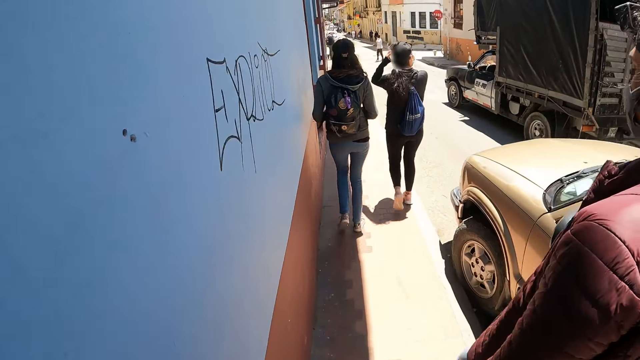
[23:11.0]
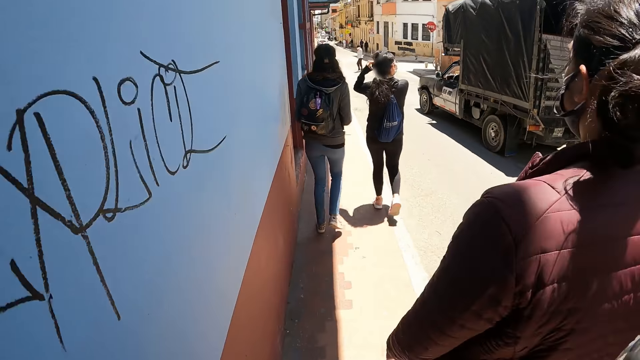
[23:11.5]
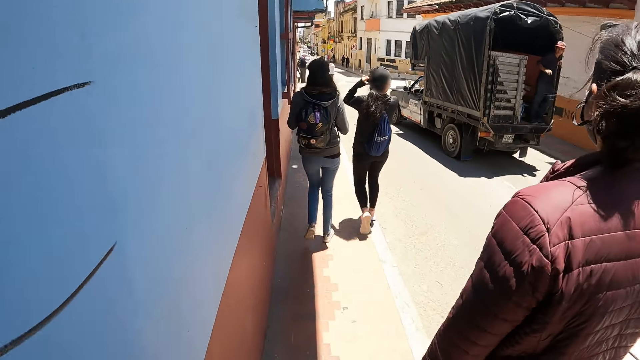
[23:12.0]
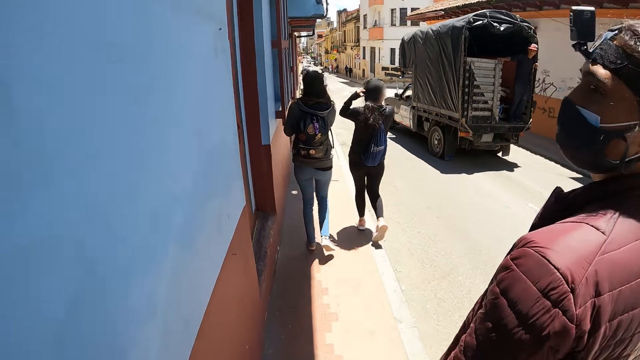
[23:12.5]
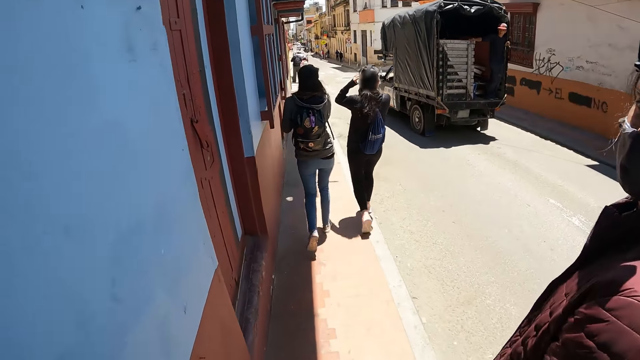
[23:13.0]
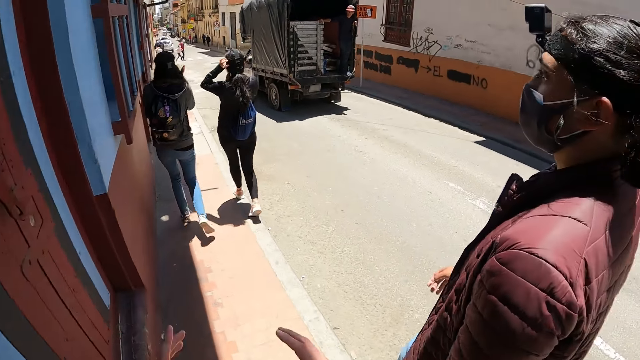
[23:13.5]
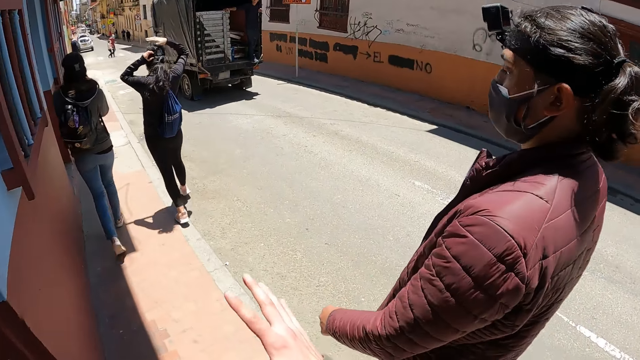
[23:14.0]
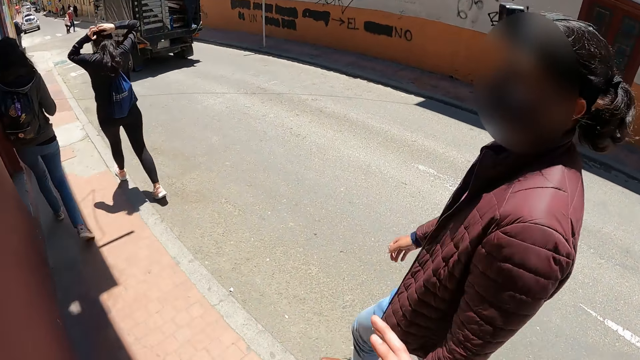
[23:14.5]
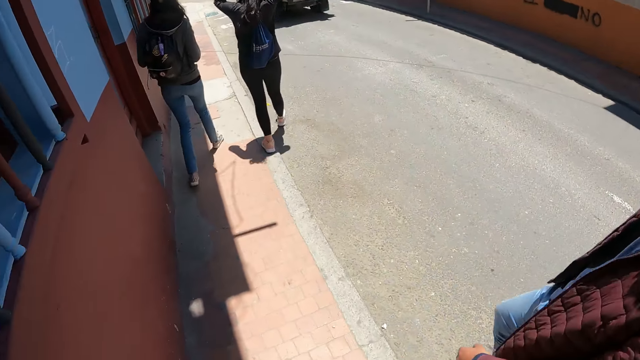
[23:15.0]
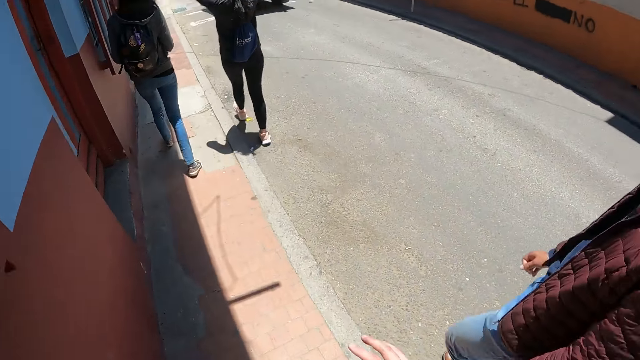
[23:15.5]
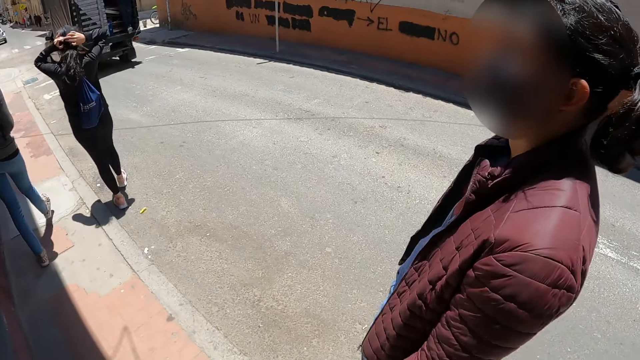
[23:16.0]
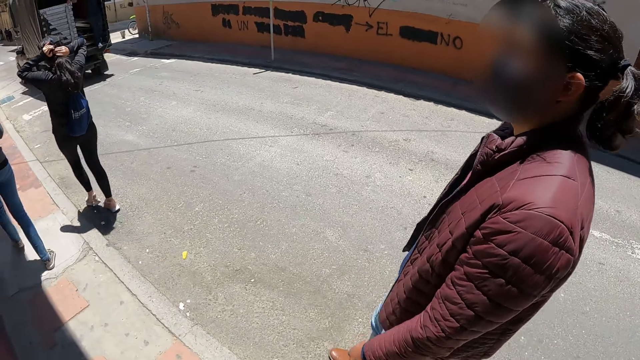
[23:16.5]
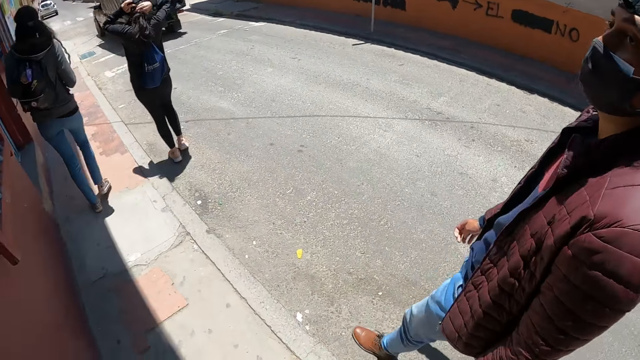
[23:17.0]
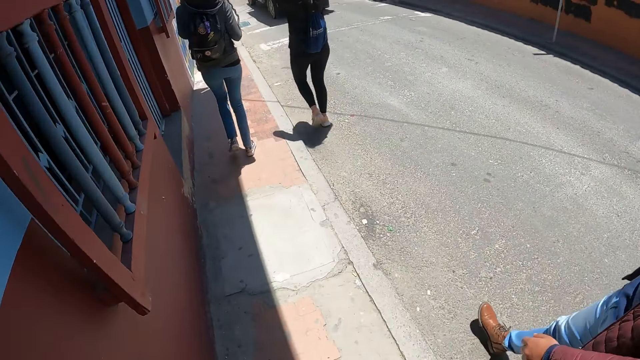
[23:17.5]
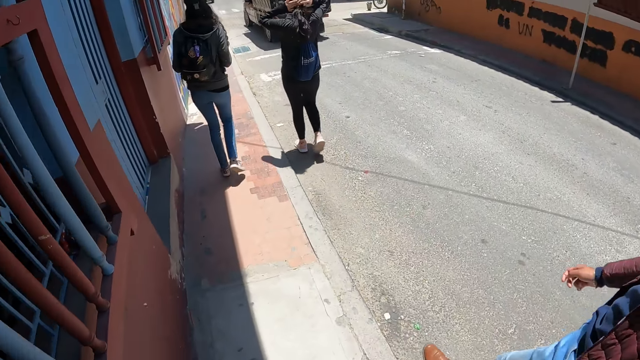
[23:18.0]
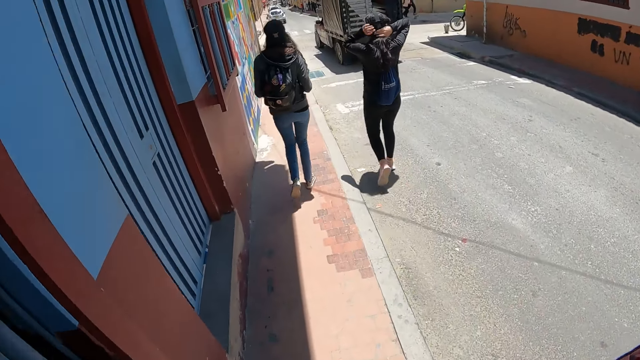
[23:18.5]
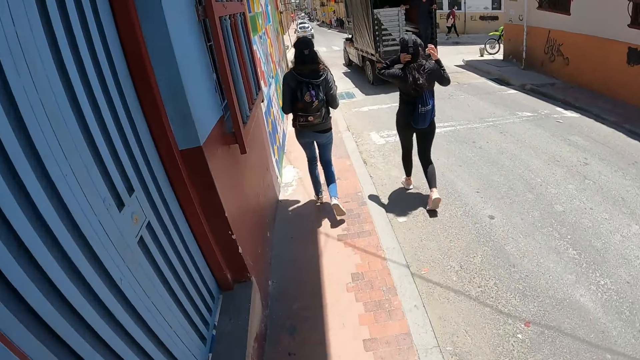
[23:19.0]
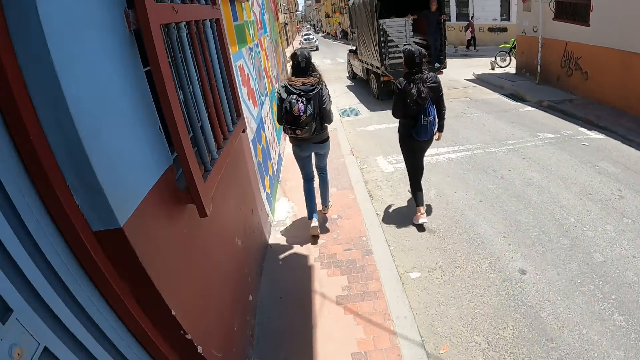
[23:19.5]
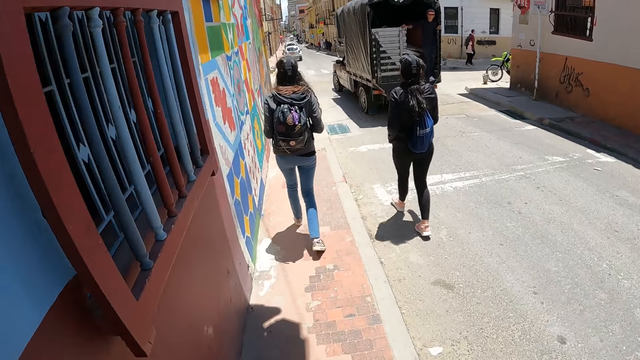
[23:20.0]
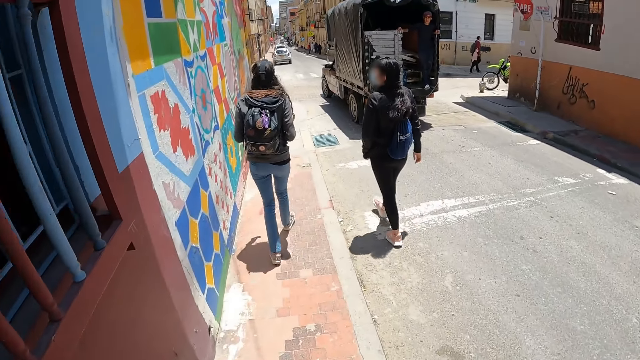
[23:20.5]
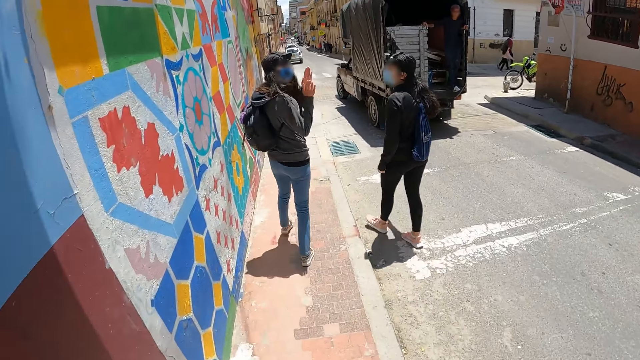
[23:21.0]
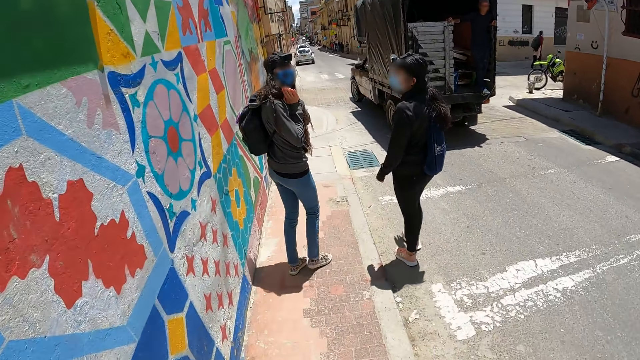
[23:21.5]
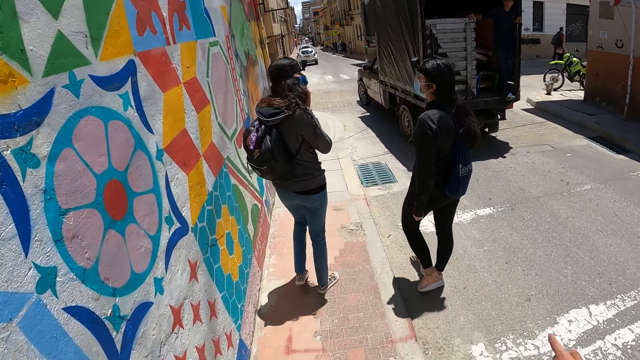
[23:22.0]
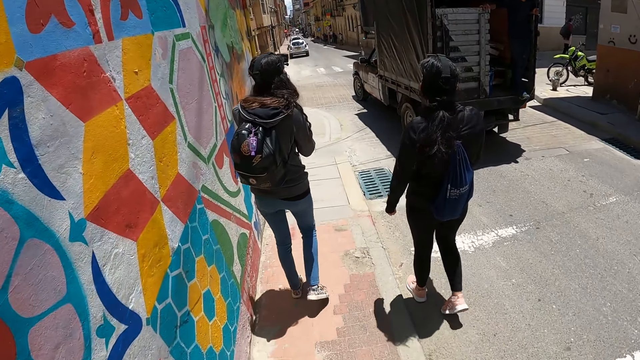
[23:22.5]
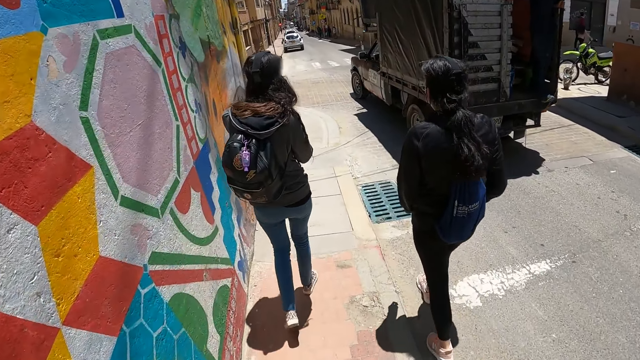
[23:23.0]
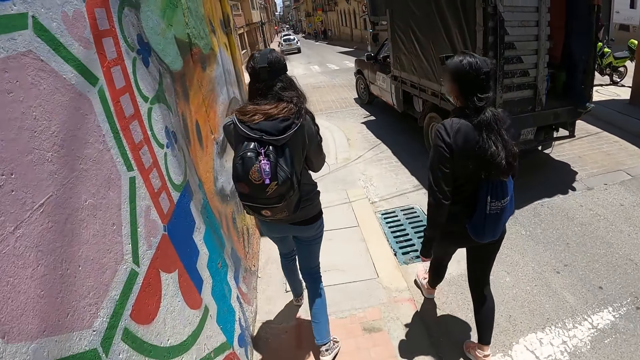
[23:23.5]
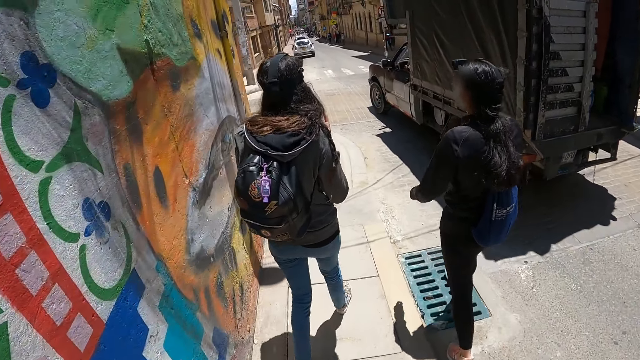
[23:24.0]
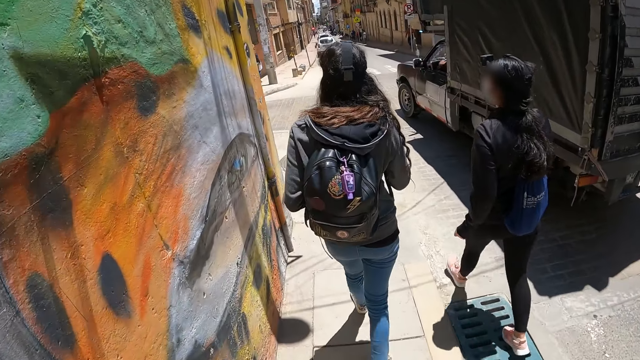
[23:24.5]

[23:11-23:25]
The camera wearer speaks with gestures to a man. A lady interacts with the camera wearer.

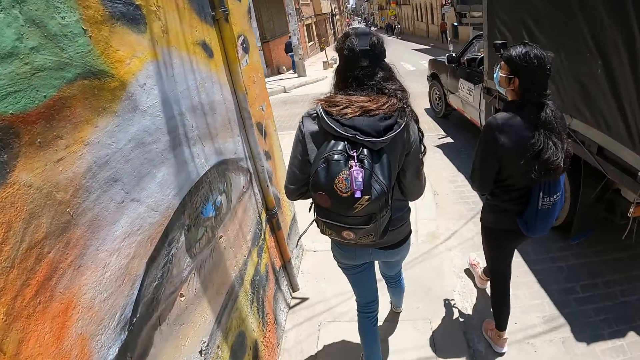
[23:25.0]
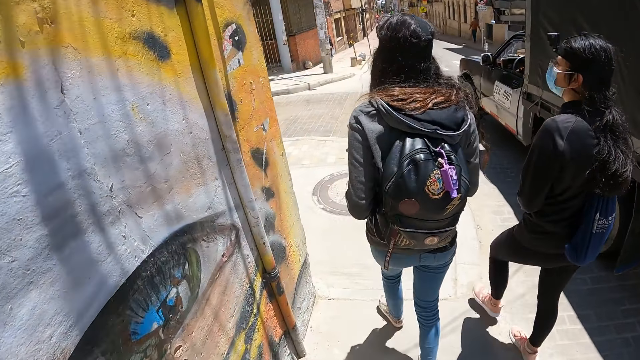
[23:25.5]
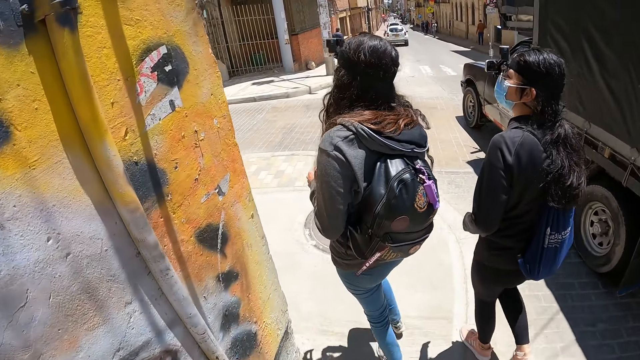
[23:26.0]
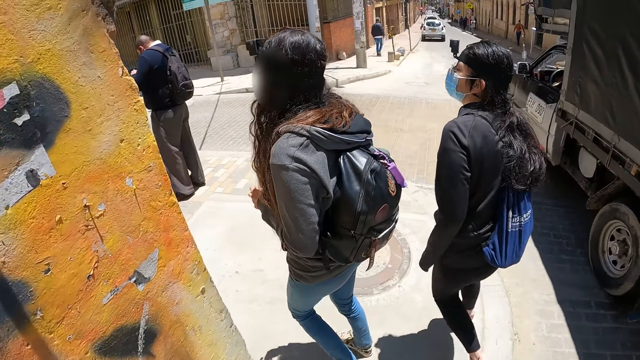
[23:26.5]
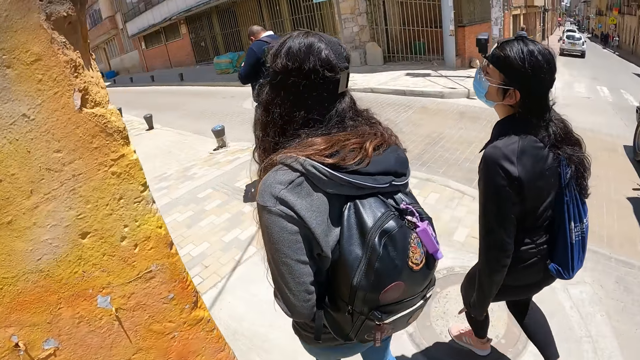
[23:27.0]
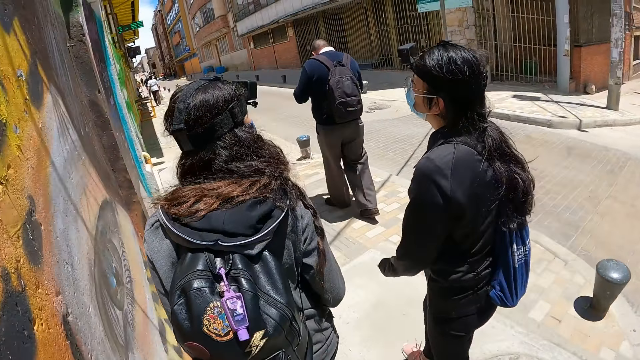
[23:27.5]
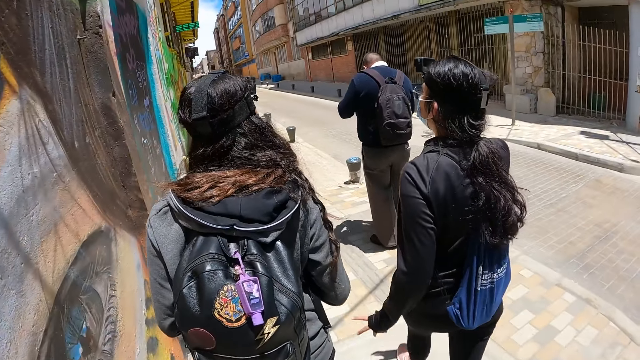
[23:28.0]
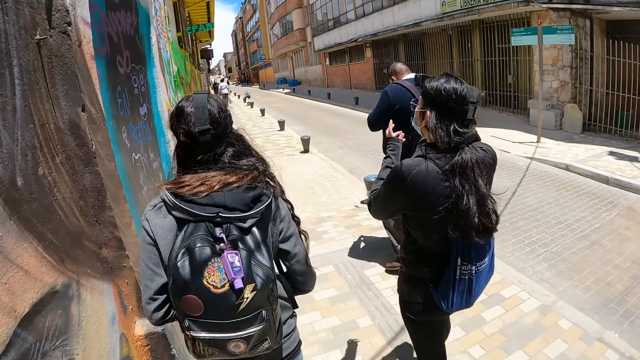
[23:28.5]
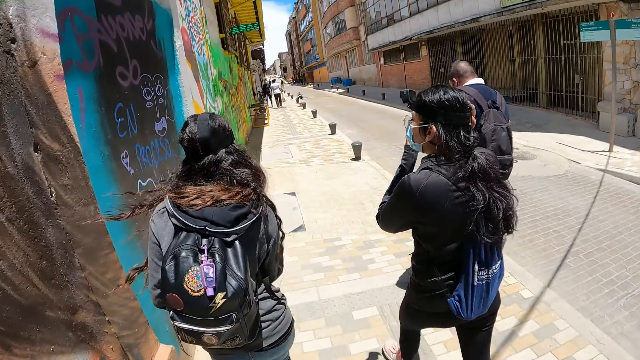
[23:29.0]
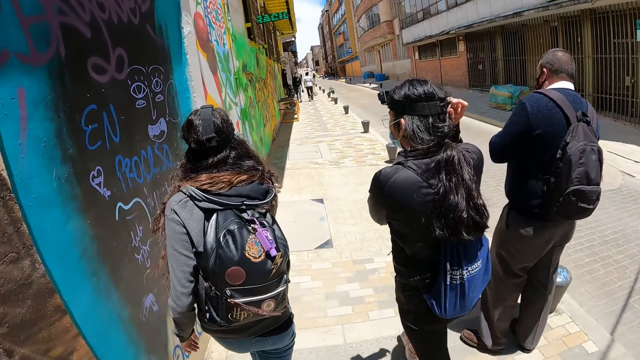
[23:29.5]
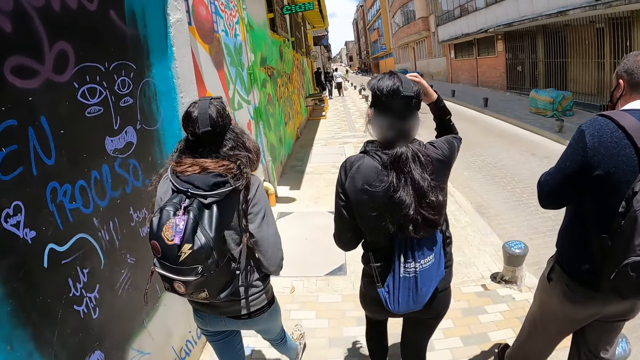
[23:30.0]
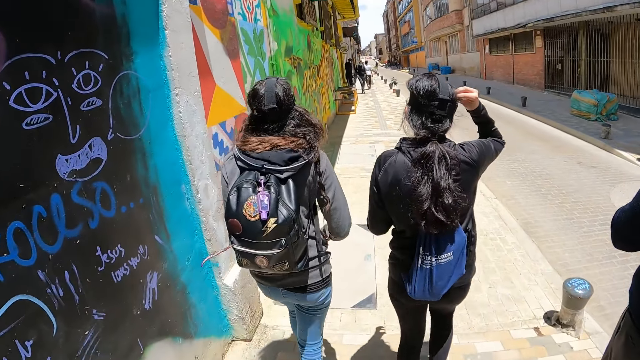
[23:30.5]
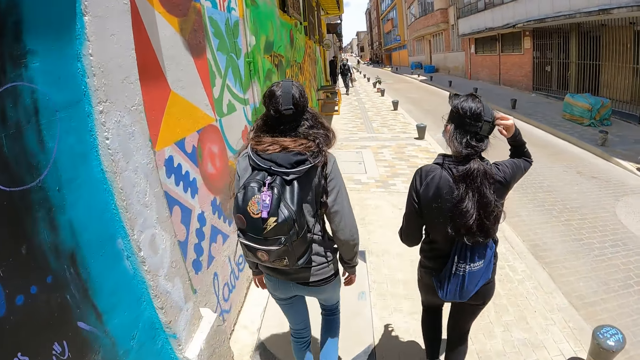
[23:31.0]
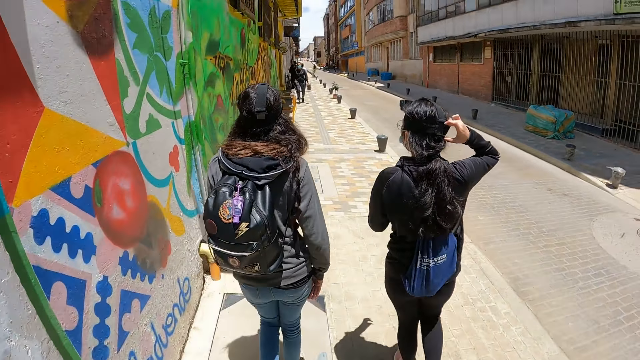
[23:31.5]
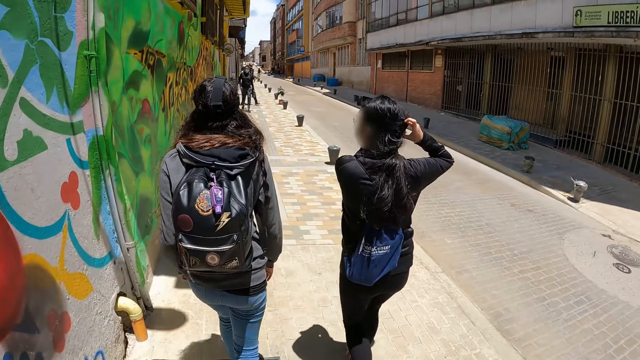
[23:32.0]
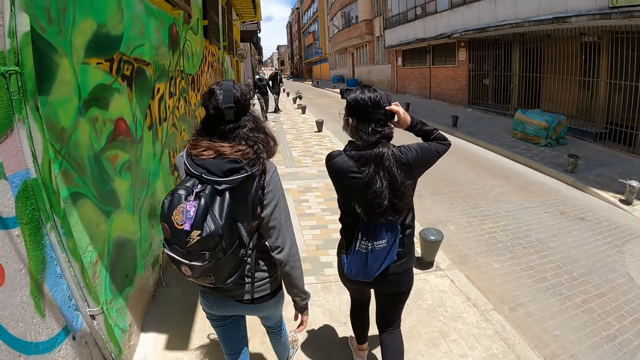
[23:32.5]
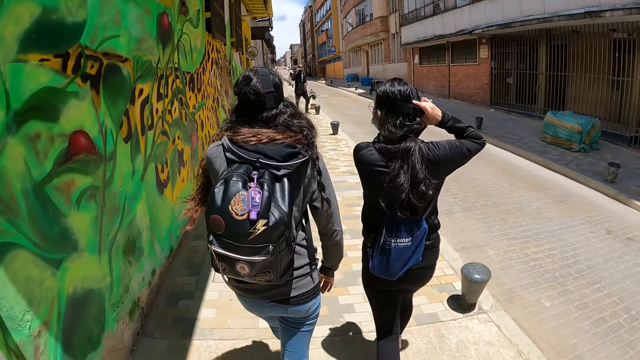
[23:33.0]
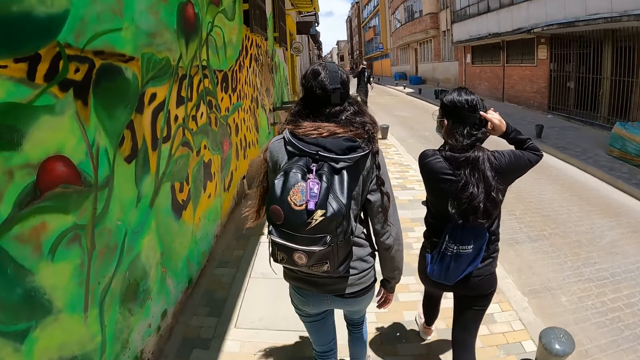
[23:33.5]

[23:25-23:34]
The camera wearer turns left.
